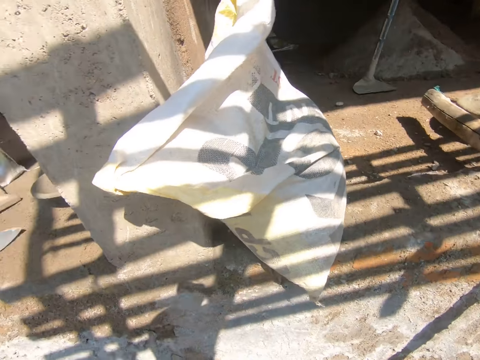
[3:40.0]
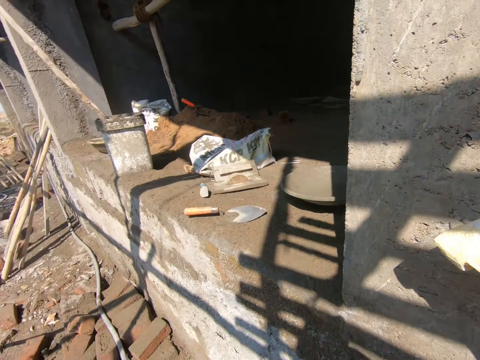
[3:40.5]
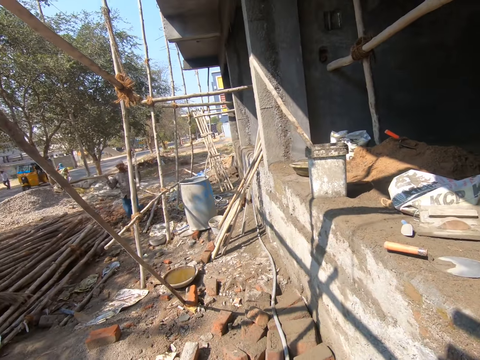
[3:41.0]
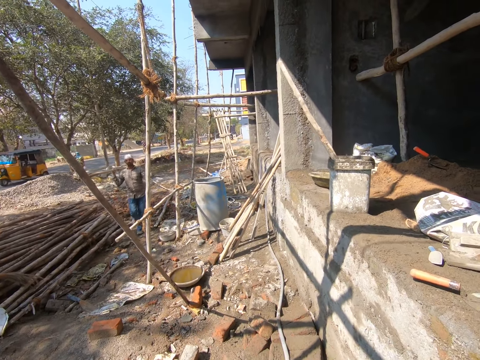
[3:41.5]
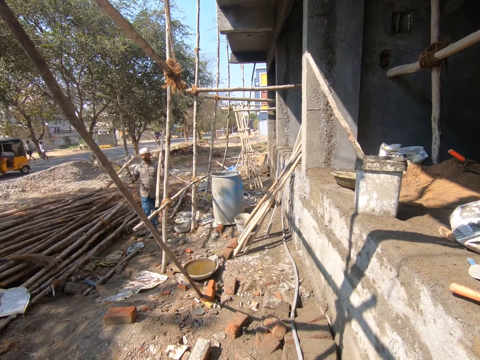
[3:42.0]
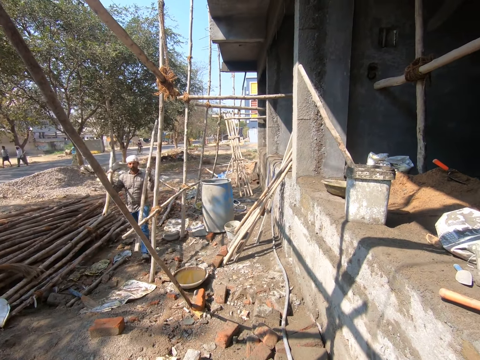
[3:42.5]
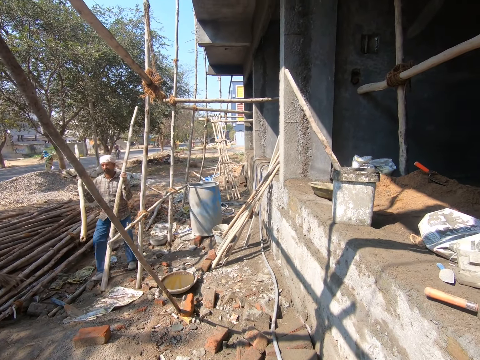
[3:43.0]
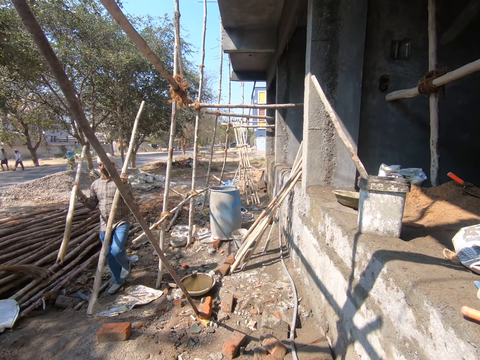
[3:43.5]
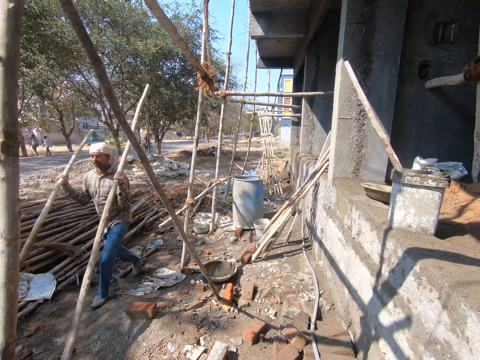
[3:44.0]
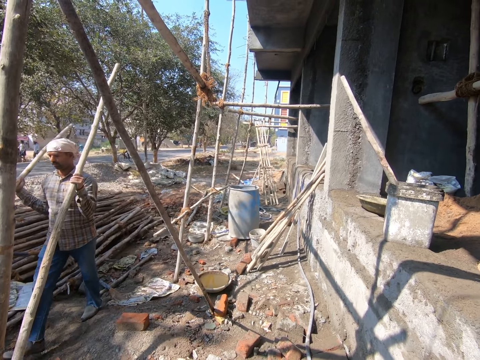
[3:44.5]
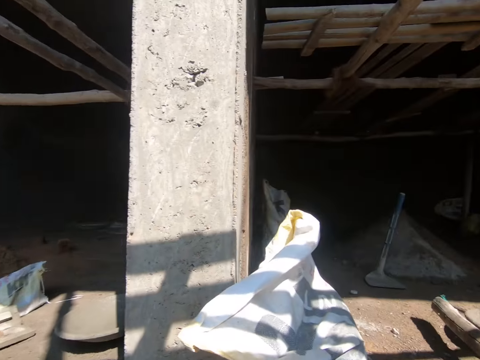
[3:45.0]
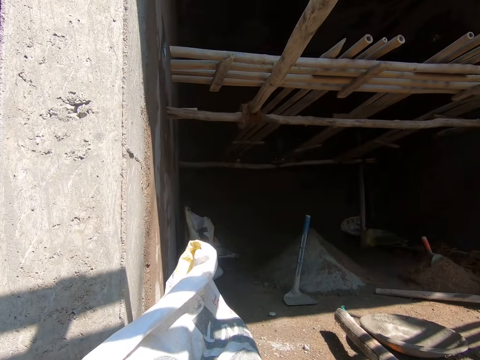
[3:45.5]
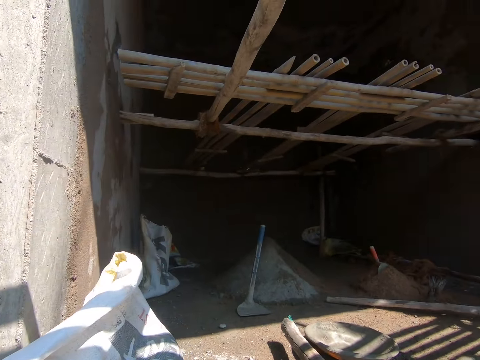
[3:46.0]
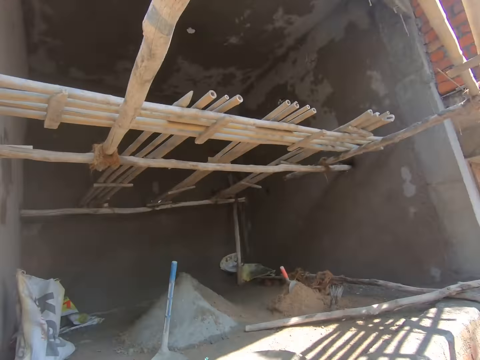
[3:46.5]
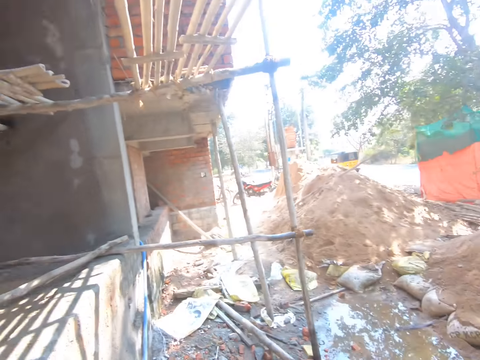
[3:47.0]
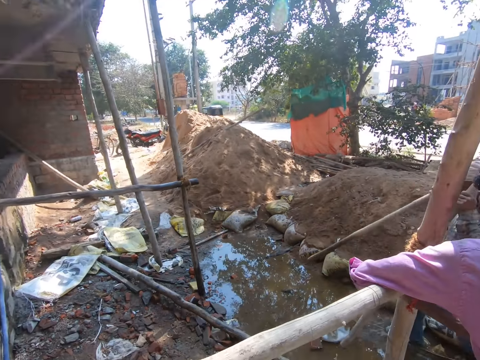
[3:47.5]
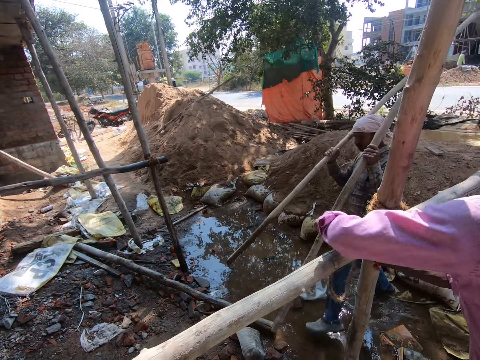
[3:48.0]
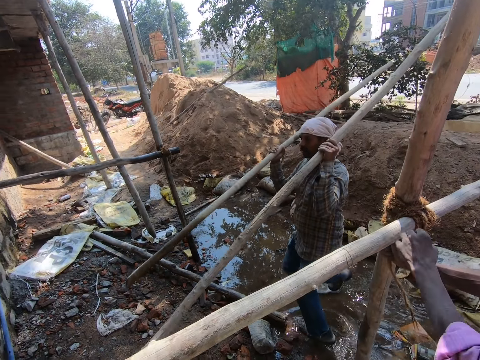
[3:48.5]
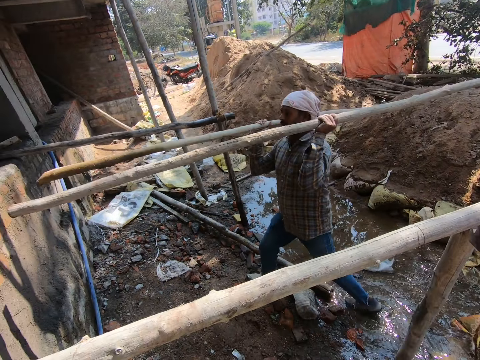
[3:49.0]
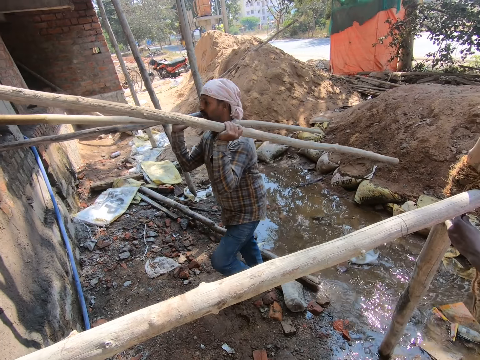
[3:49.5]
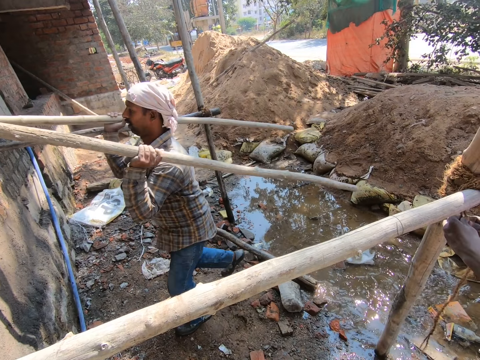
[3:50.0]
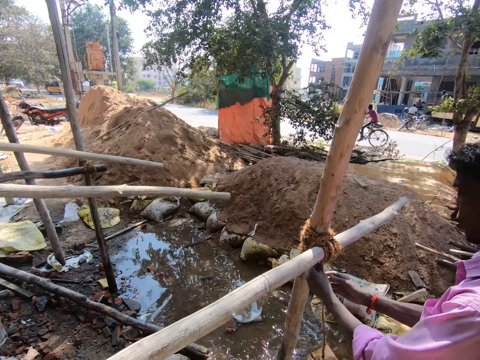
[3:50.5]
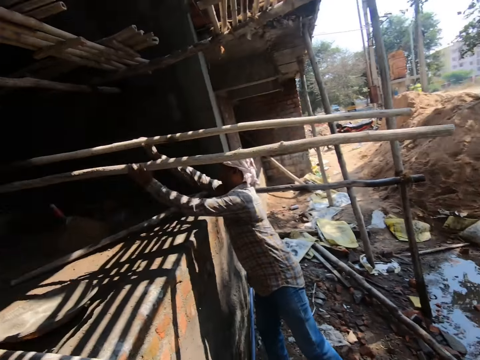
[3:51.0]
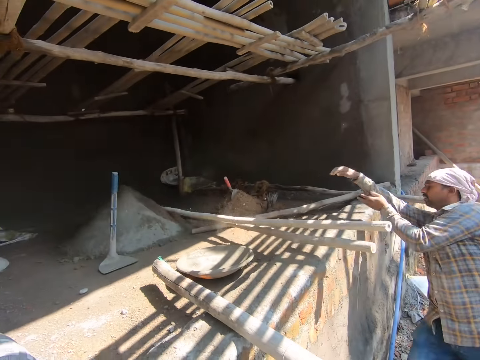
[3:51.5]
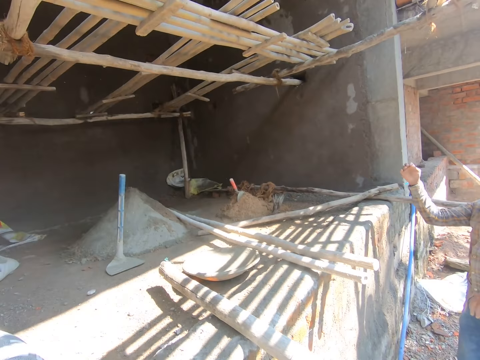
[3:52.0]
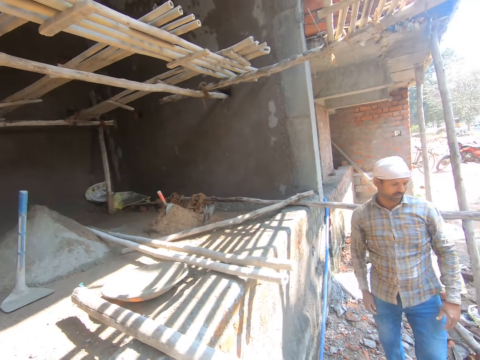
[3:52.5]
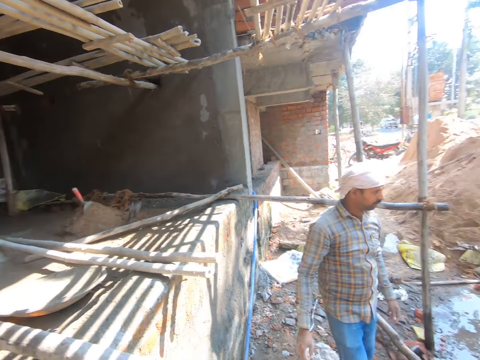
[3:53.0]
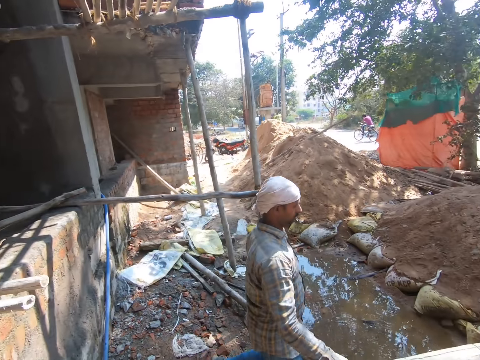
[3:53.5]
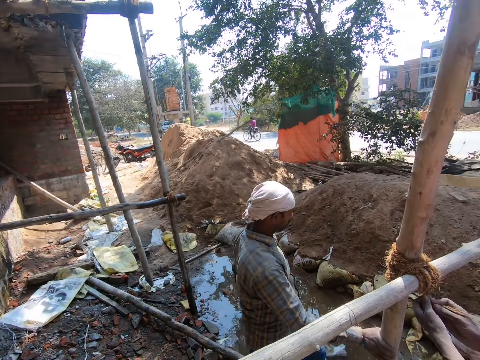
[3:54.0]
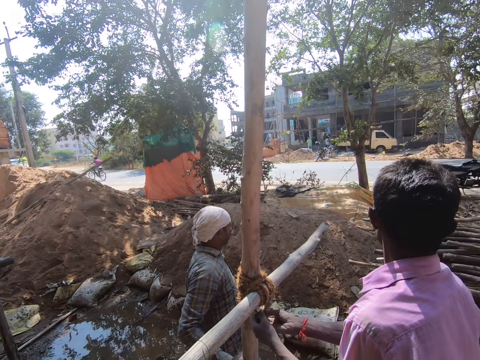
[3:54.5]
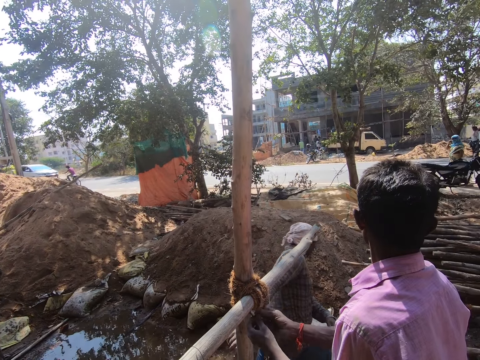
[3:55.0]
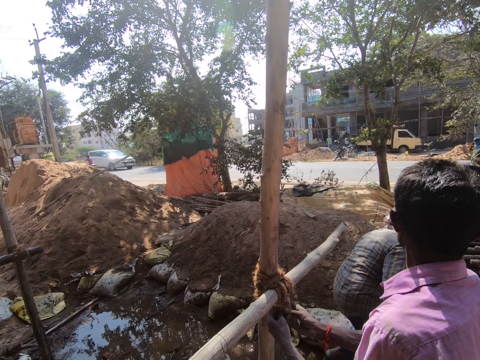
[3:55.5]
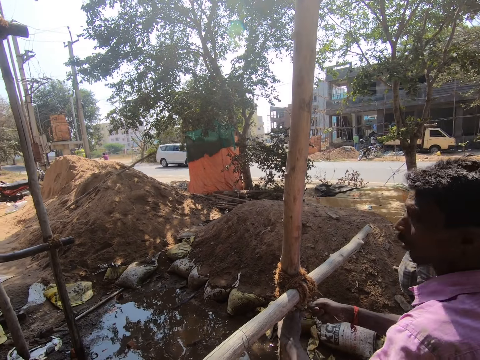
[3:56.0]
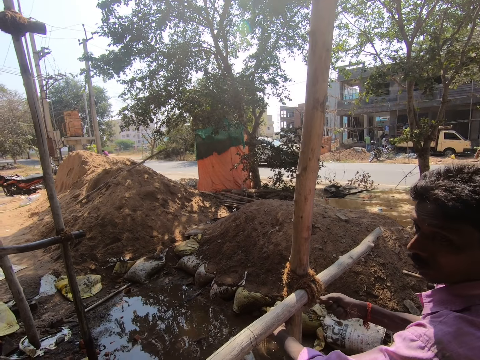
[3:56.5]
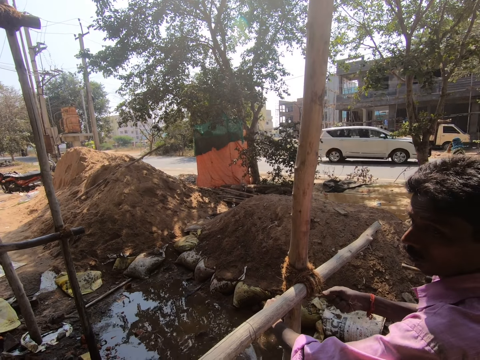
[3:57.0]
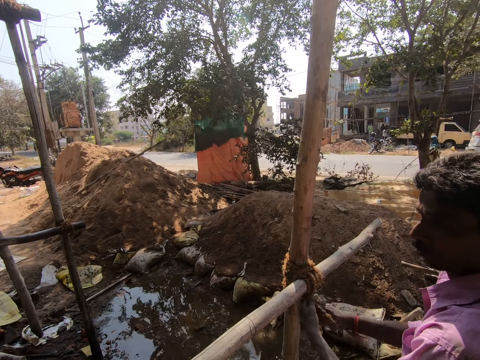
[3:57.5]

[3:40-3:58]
The camera wearer looks around the construction site. A man holds a bamboo in his left hand, holds a bamboo in his right hand, and walks towards the camera wearer at the construction site. The camera wearer looks around the construction site and converses with another man. The other man ties the bamboo to the scaffold of the building with his hands. The first man drops the bamboo in his left hand on the floor of the building and drops the bamboo in his right hand on the floor of the building. The camera wearer looks around the construction site. The other man ties the bamboo to the scaffold of the building with his hand.

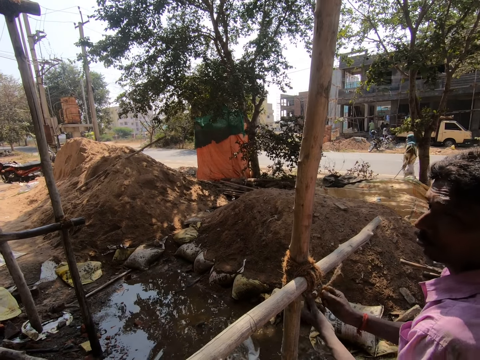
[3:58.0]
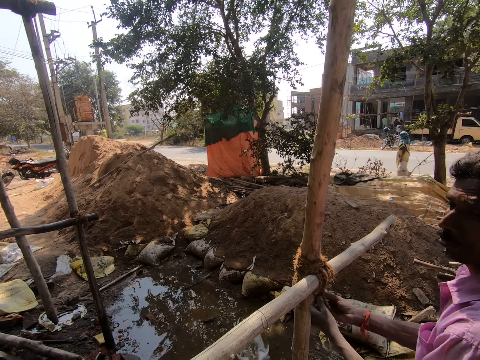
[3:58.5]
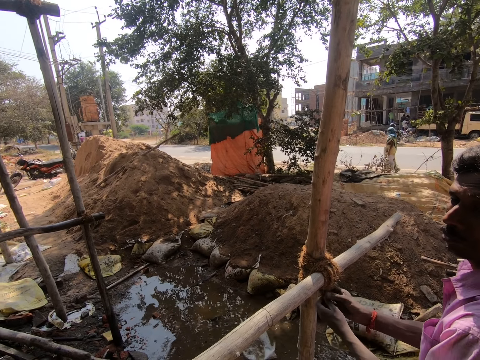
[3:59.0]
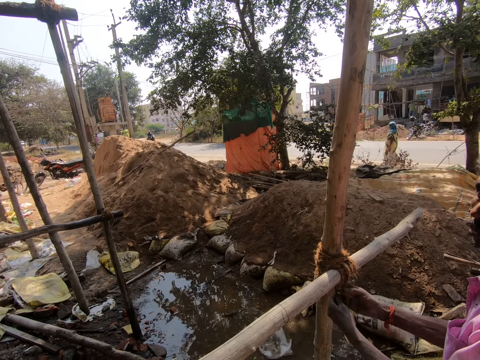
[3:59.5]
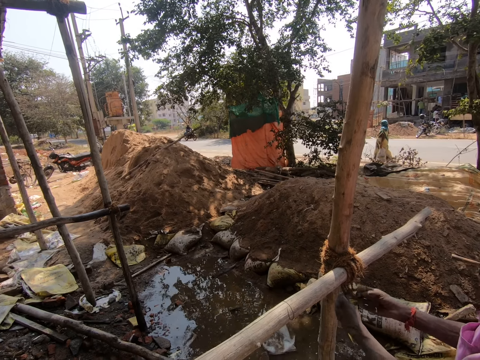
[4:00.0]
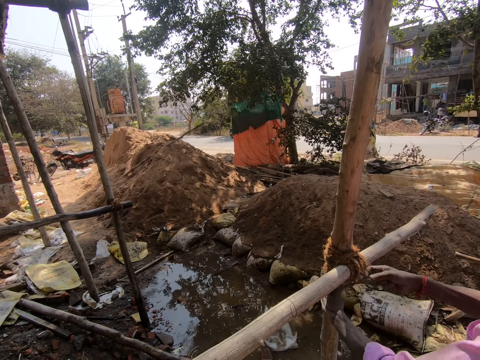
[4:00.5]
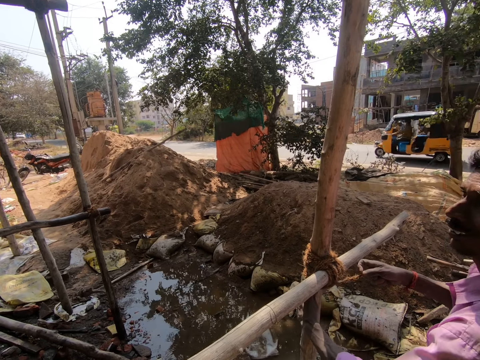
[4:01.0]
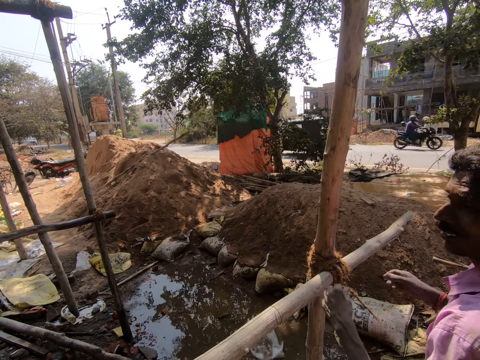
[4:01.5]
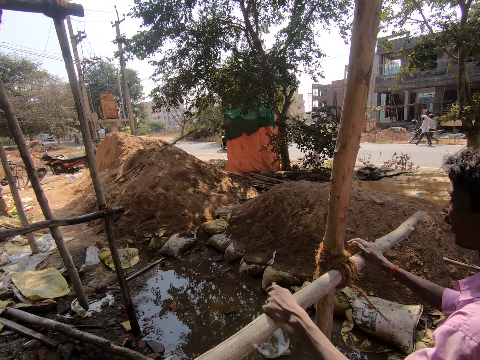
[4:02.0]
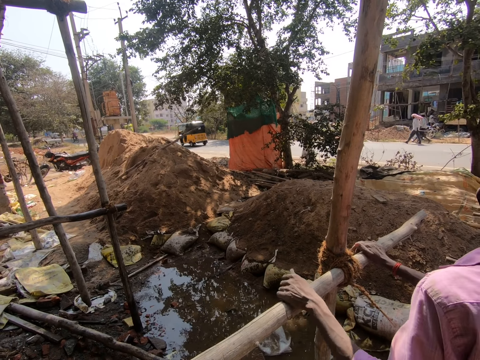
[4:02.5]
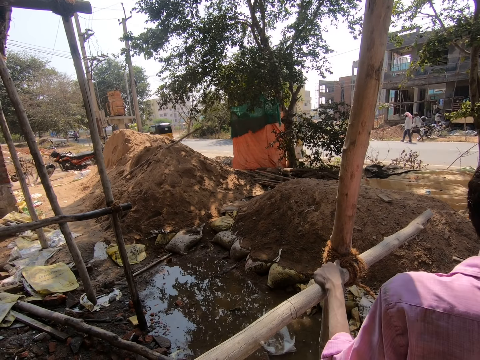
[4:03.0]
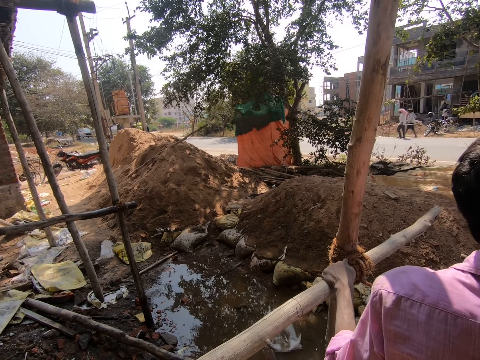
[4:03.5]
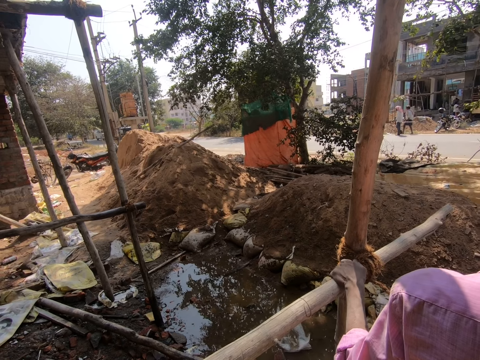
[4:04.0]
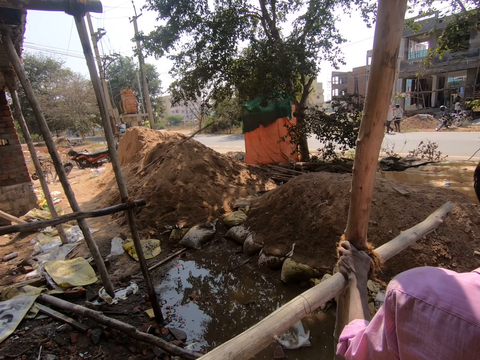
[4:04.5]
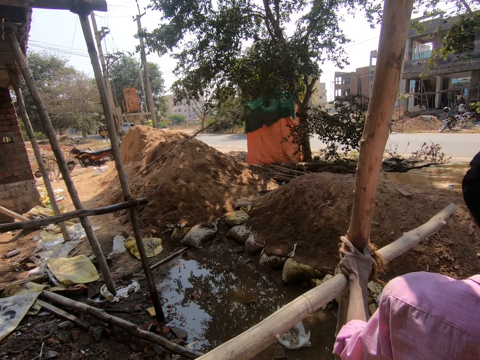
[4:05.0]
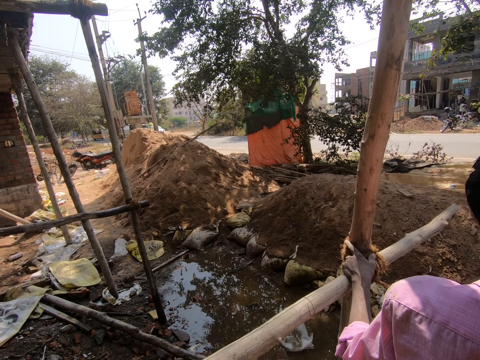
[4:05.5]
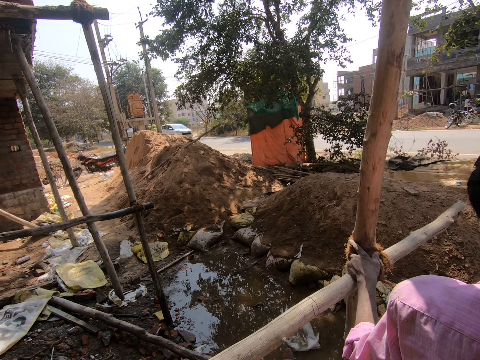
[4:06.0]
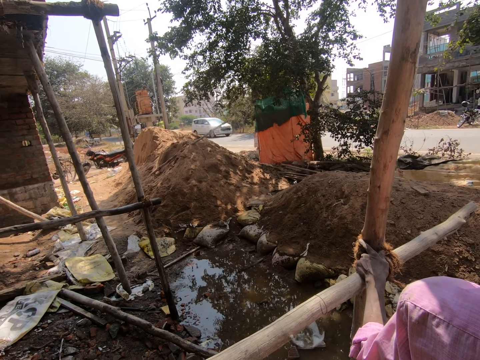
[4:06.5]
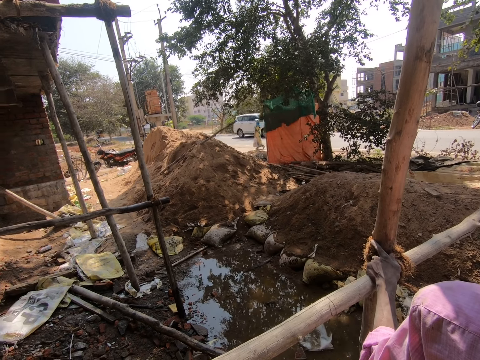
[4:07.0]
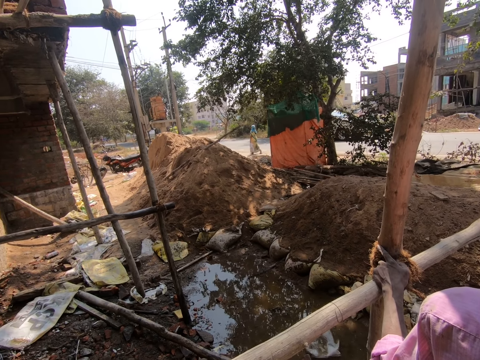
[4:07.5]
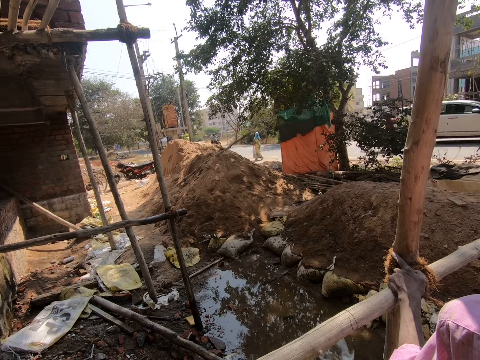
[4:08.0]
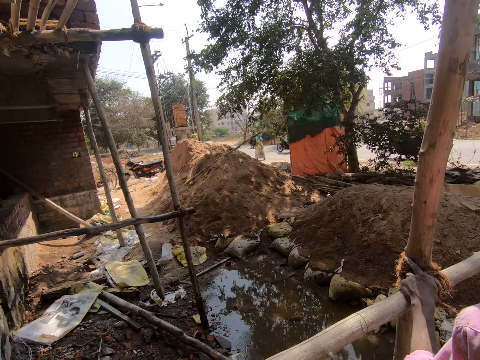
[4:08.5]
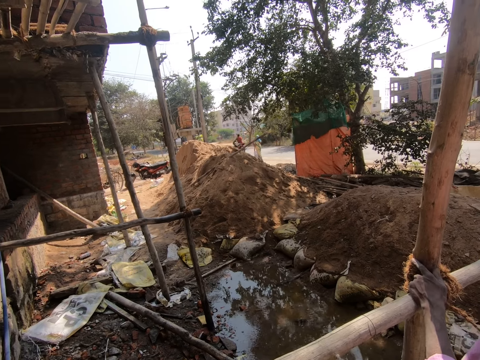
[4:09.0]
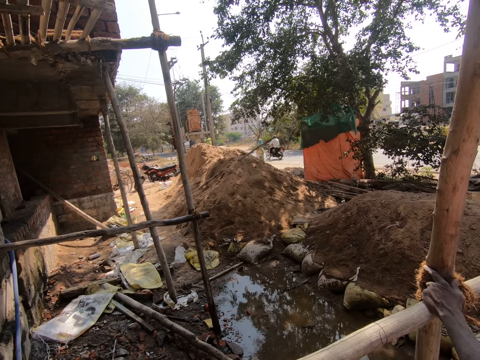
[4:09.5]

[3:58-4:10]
A man holds the bamboo with his hands, holds the bamboo on the scaffold of the building with his left hand, and holds the rope on the scaffold of the building with his left hand. The man interacts with another man.
